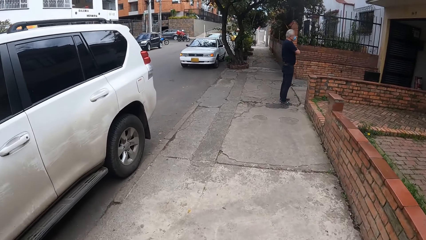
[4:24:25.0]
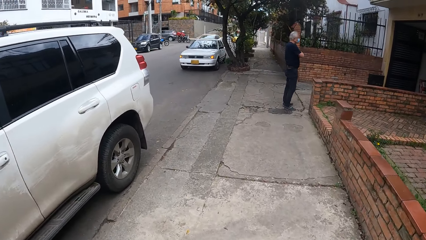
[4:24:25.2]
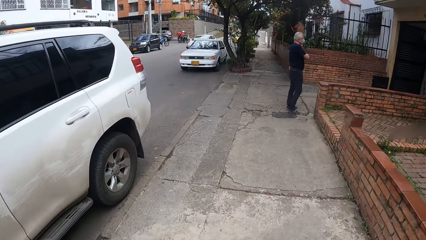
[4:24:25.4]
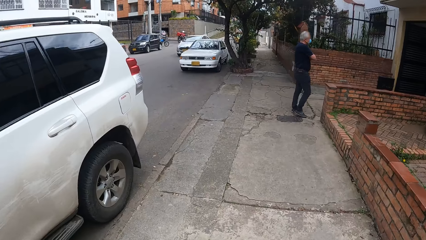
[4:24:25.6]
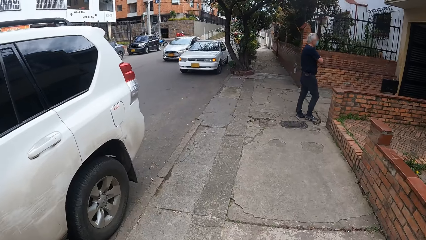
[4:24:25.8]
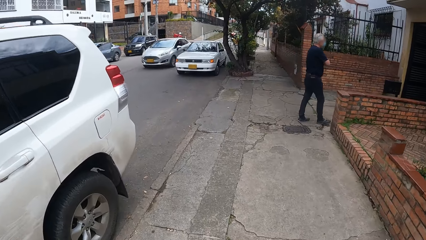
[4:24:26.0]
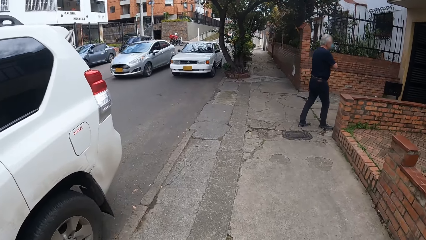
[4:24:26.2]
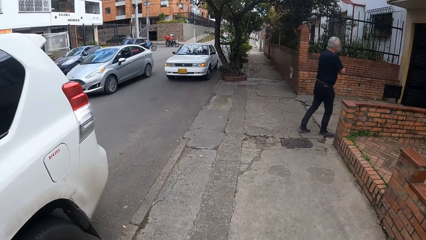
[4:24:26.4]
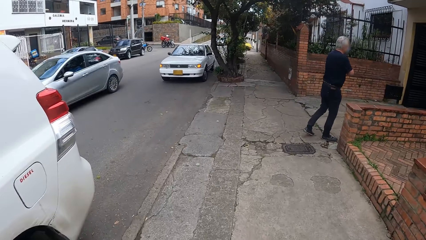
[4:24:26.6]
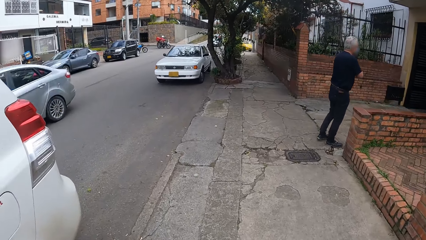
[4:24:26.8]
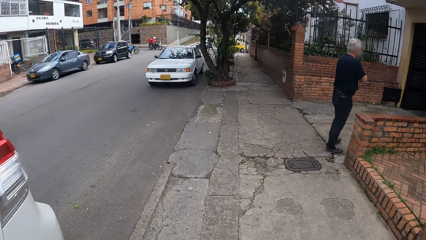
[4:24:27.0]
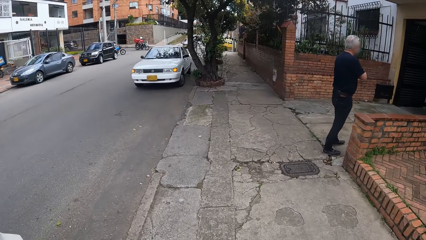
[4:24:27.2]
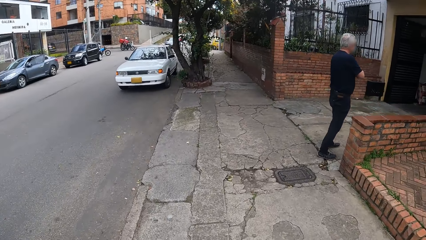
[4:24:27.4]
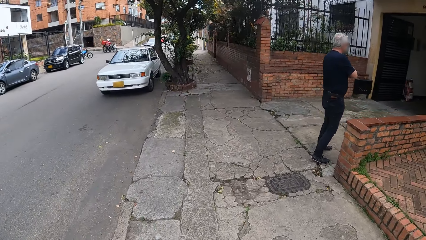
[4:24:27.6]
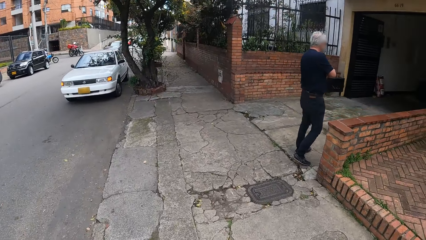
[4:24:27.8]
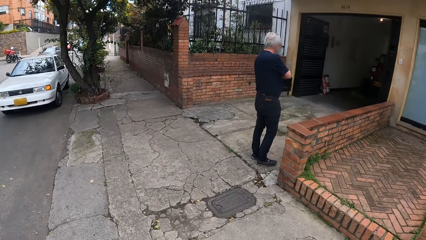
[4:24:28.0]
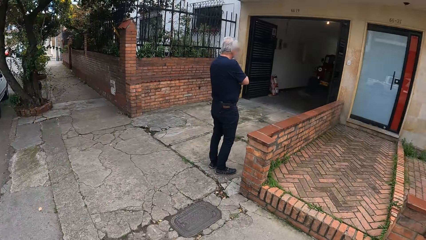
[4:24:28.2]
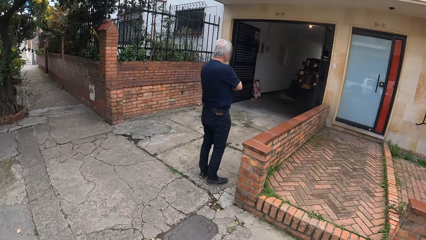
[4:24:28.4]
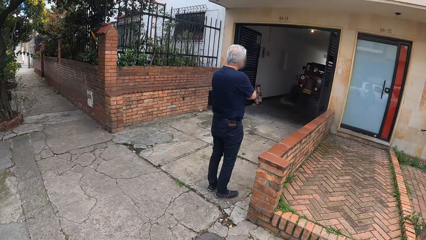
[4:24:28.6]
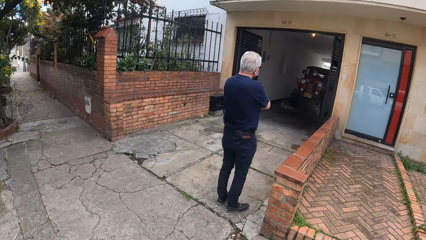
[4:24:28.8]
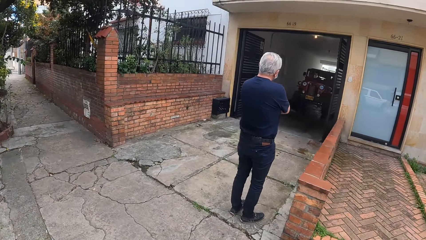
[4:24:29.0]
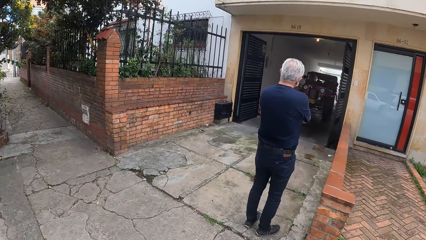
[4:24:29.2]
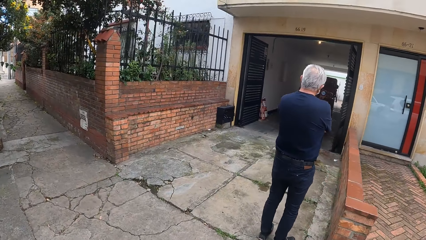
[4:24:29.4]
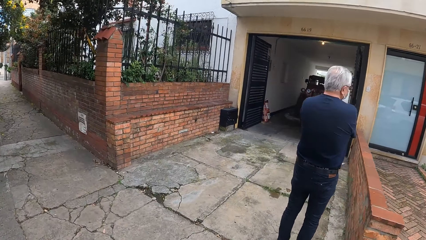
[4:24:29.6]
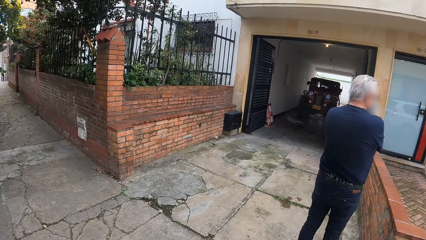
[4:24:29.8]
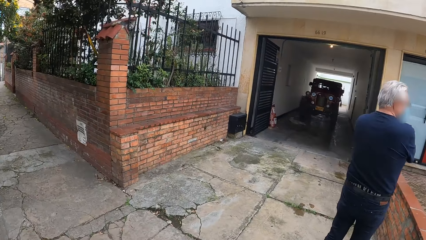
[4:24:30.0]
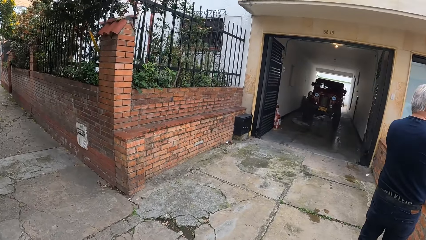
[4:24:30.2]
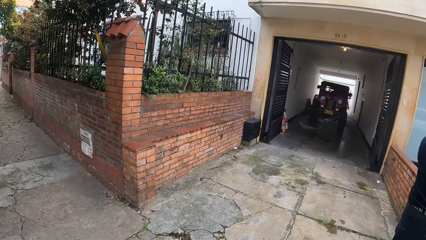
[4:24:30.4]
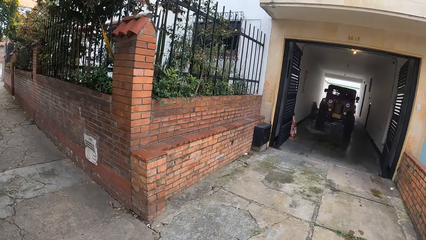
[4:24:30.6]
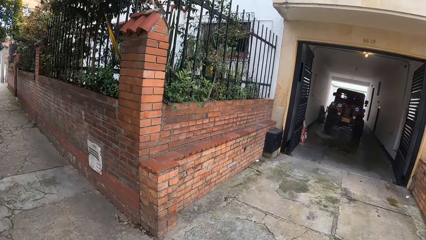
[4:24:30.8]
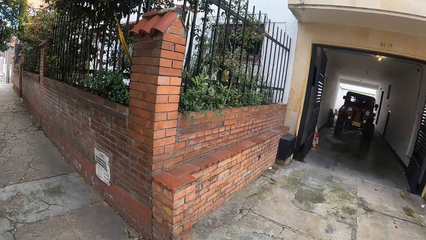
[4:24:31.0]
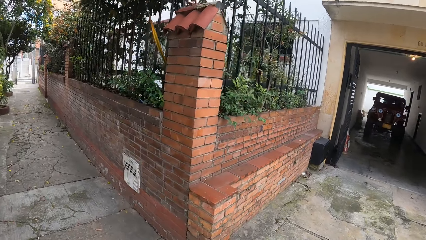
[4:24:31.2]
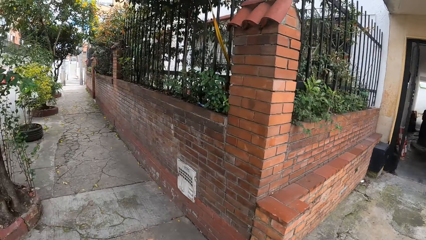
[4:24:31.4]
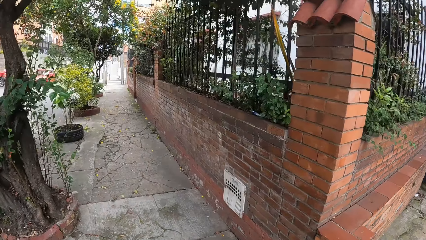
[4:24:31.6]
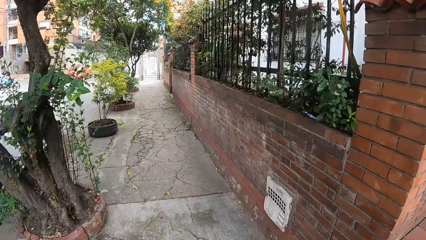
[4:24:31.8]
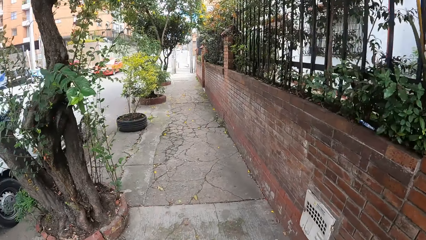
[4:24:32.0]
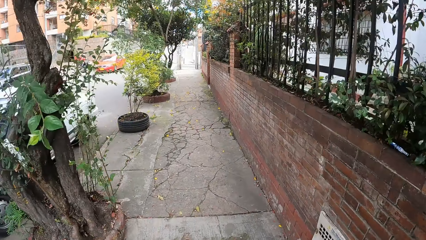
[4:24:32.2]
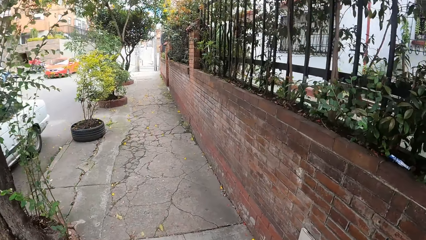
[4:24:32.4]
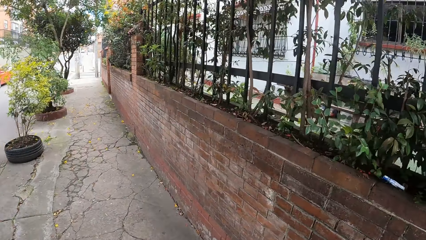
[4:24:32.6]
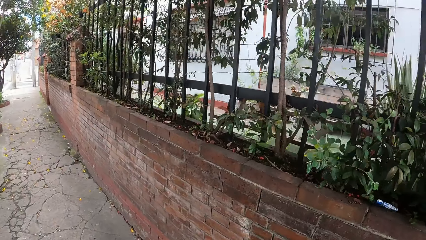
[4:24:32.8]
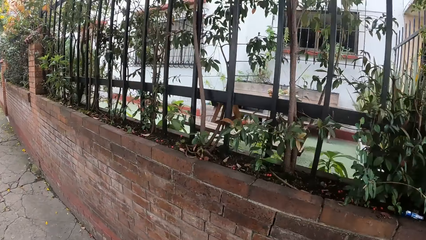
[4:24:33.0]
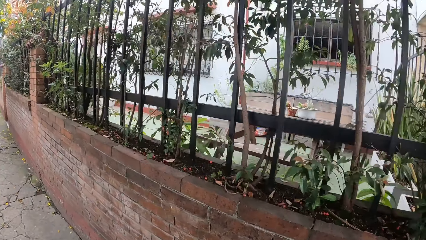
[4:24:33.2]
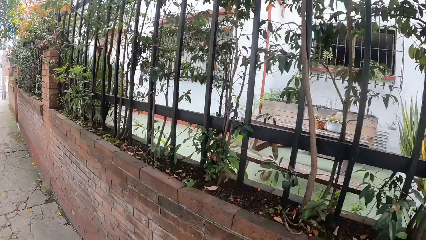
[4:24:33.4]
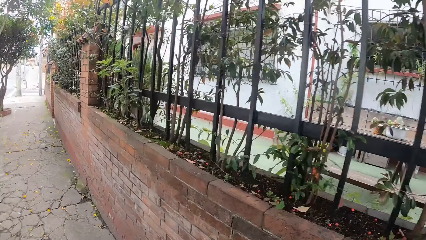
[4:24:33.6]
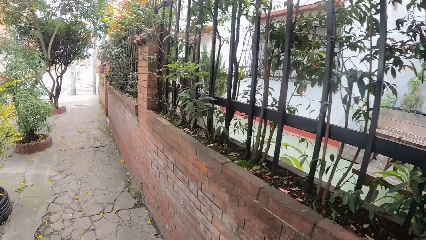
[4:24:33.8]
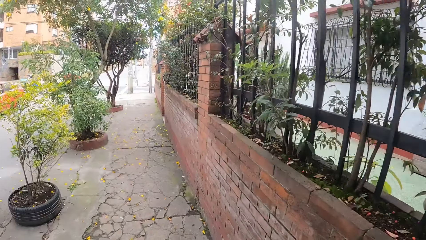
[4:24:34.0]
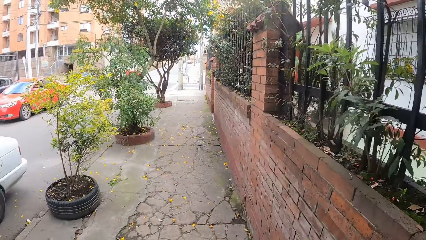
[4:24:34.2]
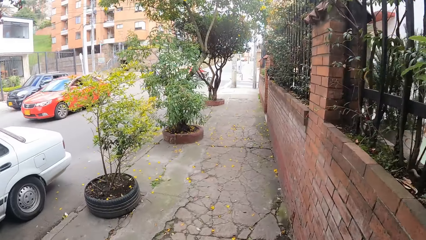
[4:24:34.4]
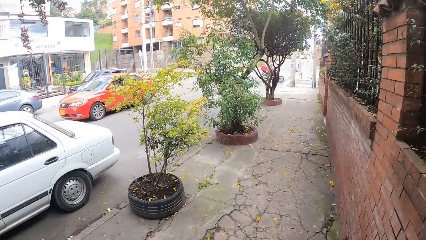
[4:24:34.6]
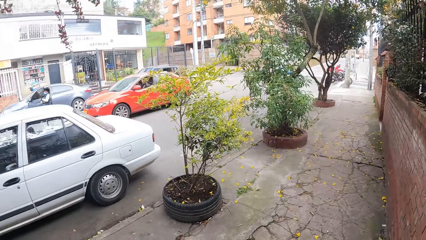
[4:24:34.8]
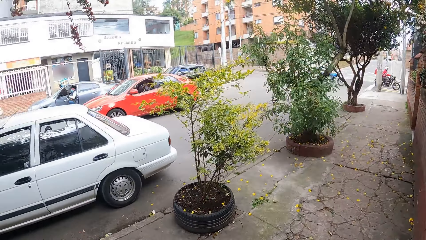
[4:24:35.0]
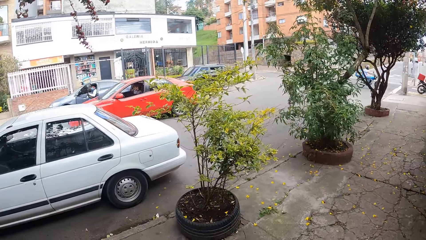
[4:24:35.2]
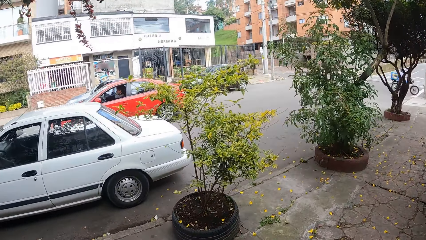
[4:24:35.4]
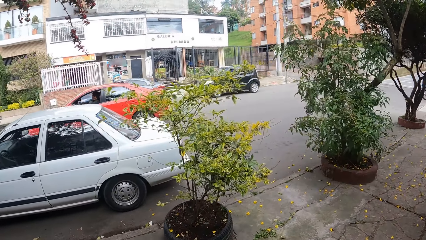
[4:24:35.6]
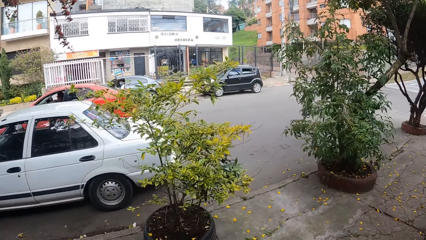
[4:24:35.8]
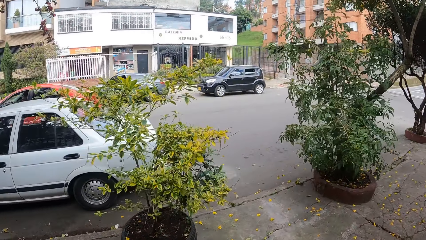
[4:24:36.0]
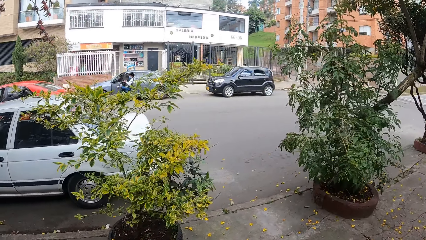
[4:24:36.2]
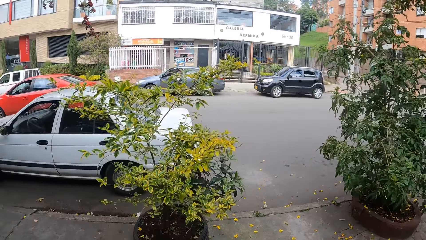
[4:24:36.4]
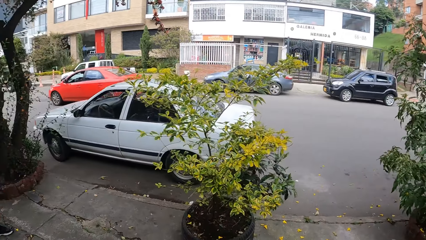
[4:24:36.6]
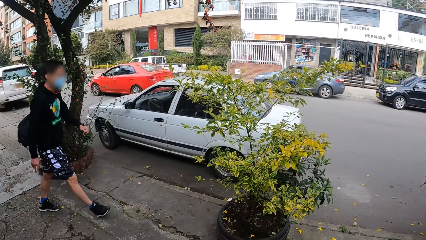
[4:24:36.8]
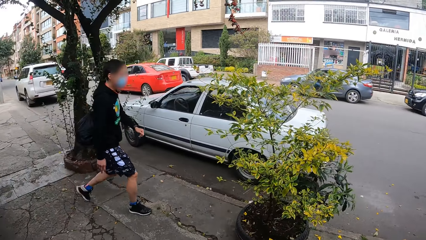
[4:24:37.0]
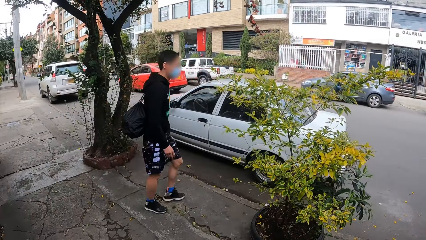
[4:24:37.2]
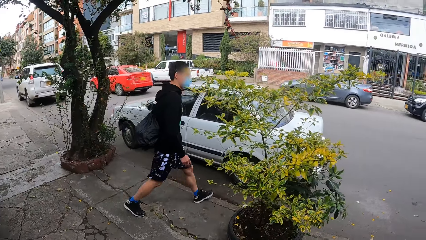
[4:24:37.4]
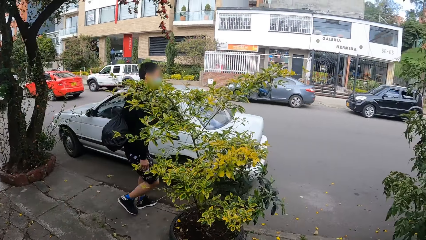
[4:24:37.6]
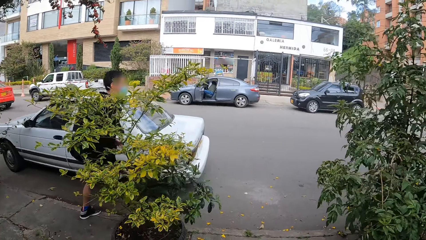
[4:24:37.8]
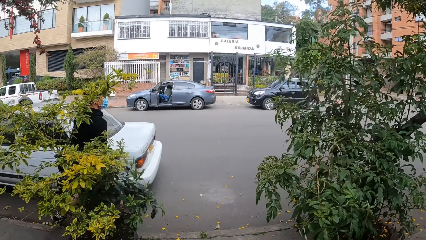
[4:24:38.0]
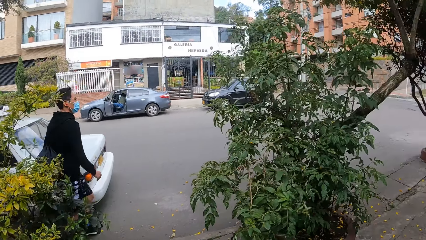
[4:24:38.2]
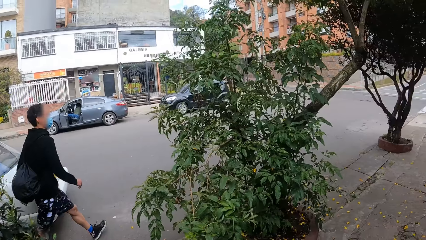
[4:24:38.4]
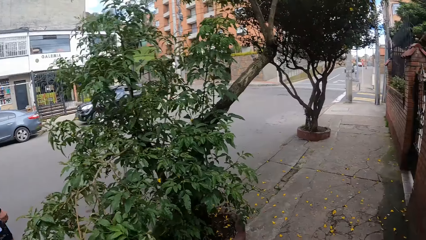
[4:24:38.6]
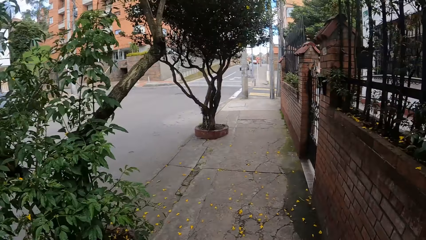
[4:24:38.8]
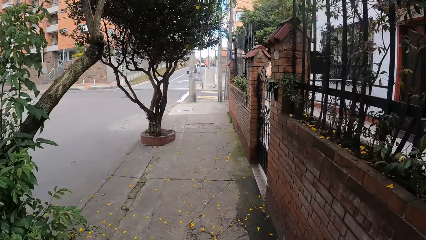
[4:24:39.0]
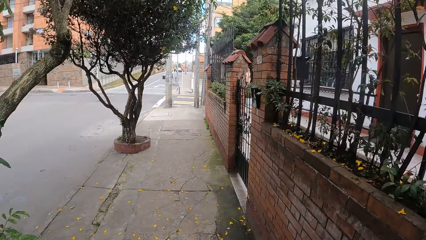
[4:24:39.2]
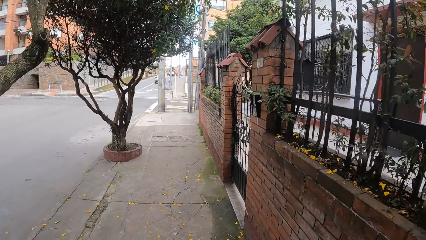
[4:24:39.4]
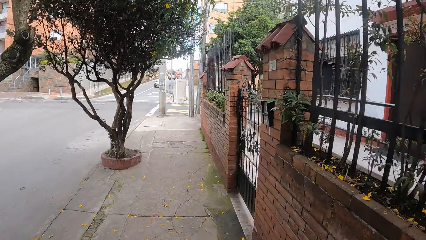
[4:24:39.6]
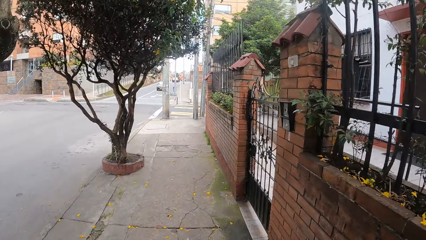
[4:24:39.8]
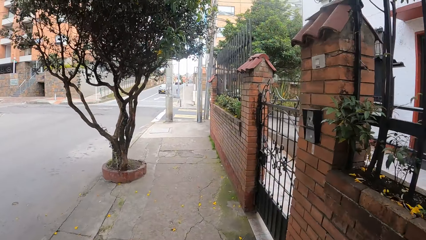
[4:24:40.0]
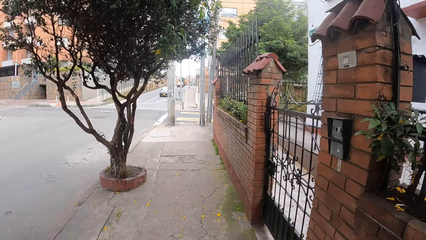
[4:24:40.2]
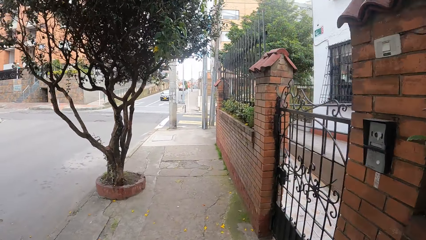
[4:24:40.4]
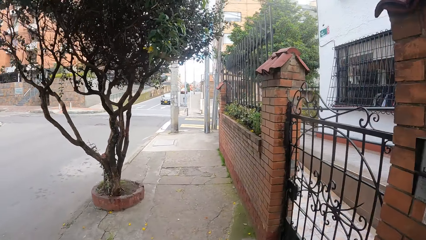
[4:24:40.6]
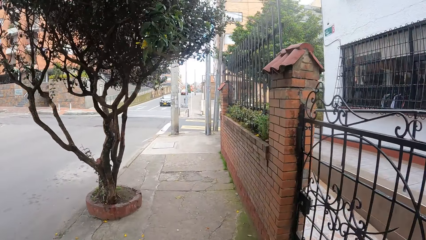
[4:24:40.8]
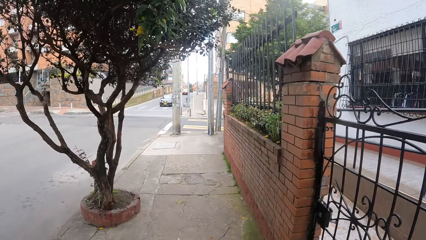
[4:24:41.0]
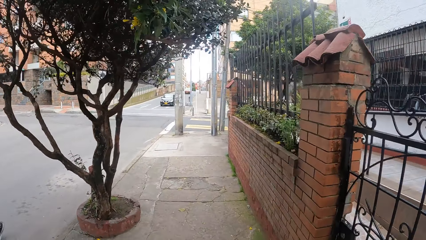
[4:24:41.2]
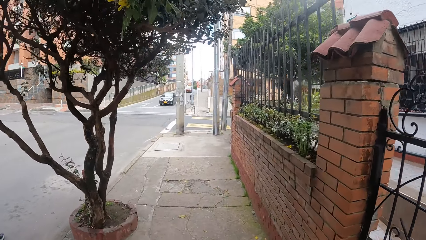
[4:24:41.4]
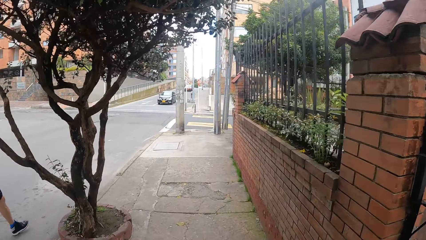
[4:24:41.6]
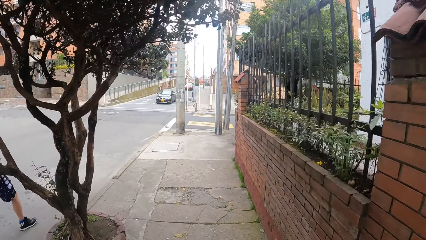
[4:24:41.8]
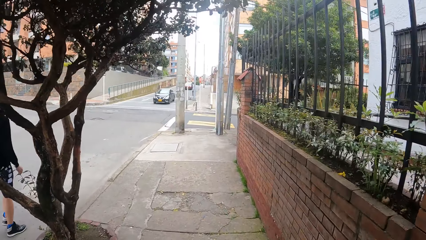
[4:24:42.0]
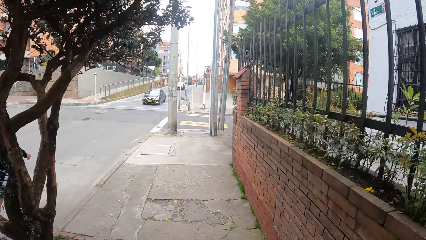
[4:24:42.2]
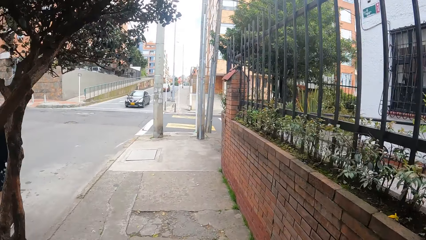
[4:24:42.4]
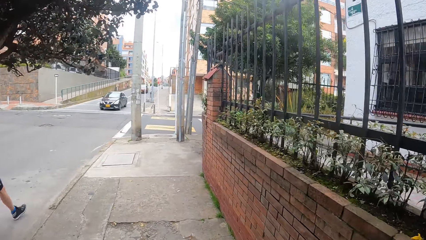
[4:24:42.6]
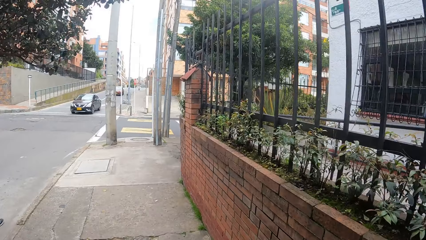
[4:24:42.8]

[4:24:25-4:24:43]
A car drives past the camera wearer. A car drives past them again. A man walks past them. The camera wearer looks around and walks on the pavement.
